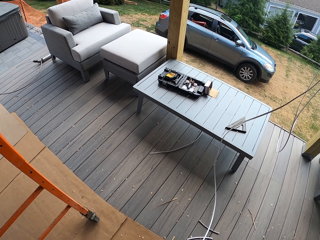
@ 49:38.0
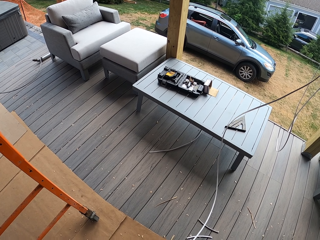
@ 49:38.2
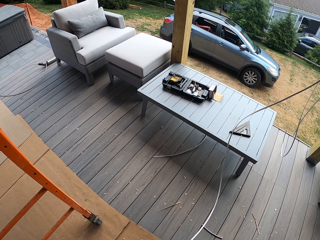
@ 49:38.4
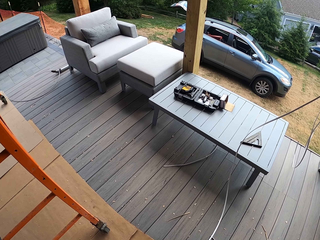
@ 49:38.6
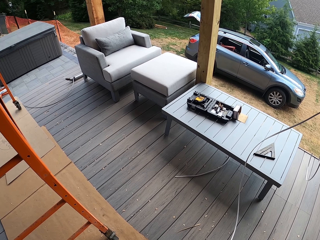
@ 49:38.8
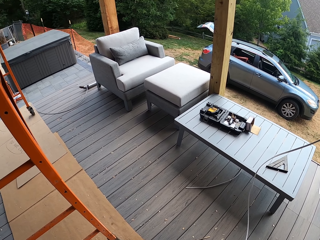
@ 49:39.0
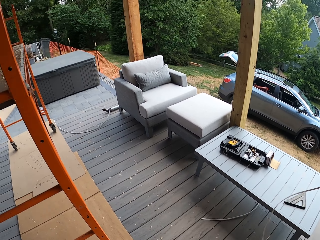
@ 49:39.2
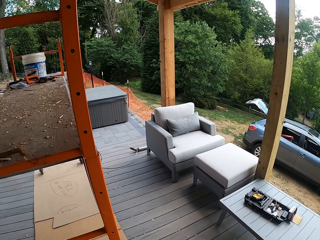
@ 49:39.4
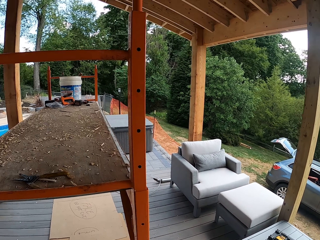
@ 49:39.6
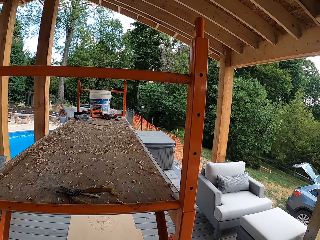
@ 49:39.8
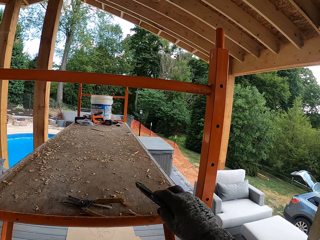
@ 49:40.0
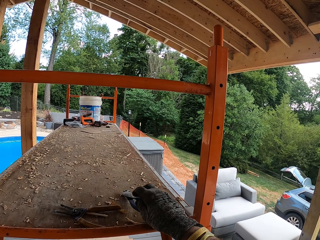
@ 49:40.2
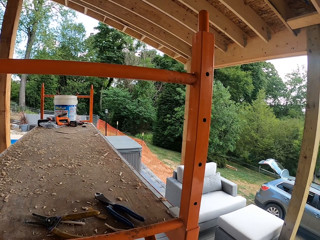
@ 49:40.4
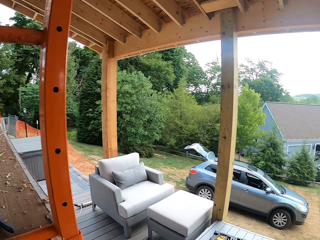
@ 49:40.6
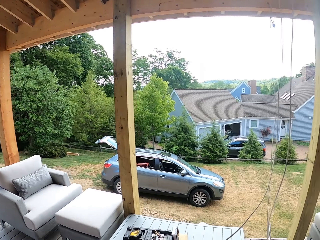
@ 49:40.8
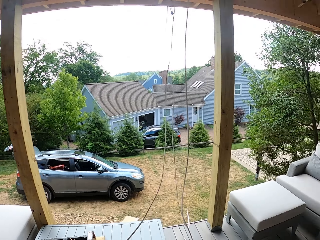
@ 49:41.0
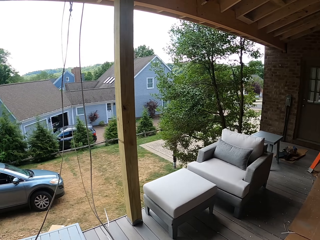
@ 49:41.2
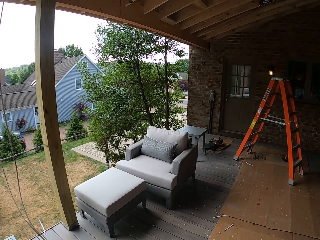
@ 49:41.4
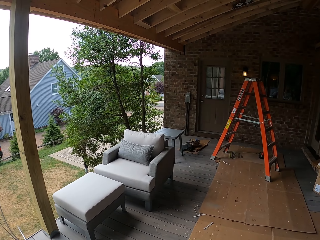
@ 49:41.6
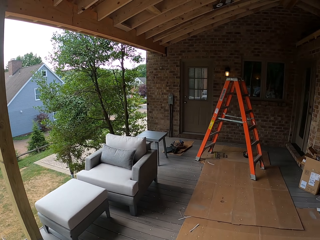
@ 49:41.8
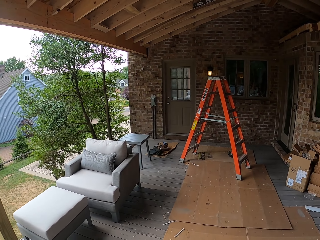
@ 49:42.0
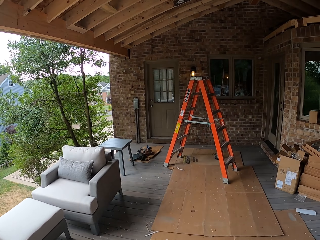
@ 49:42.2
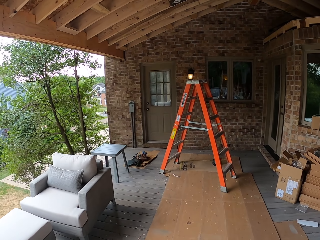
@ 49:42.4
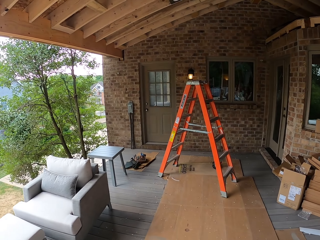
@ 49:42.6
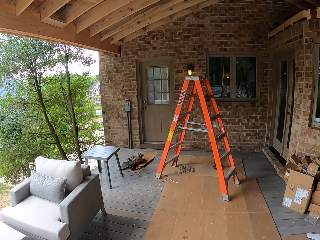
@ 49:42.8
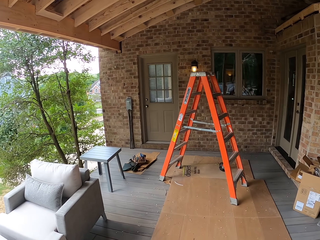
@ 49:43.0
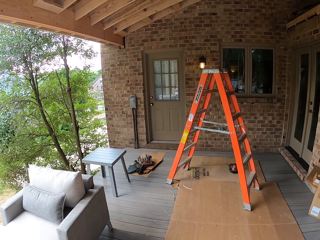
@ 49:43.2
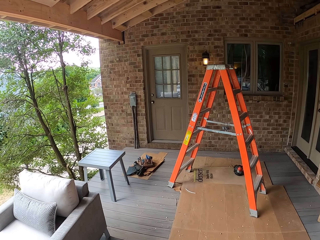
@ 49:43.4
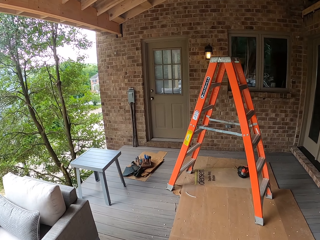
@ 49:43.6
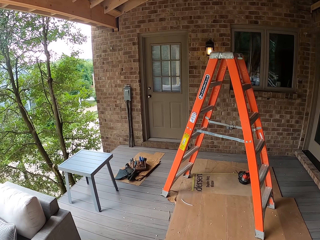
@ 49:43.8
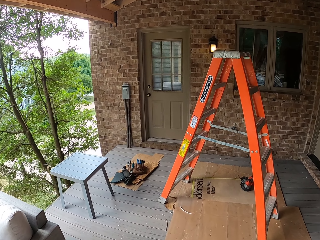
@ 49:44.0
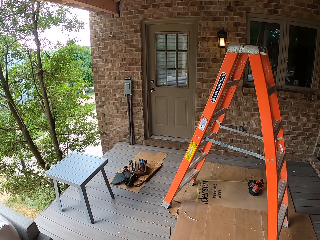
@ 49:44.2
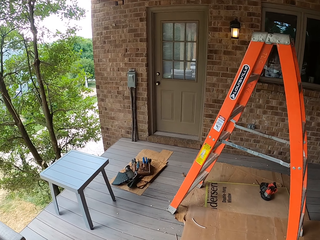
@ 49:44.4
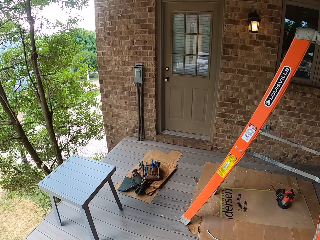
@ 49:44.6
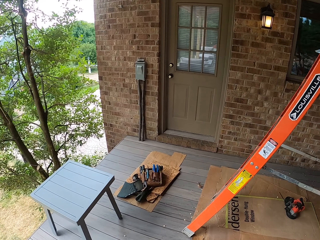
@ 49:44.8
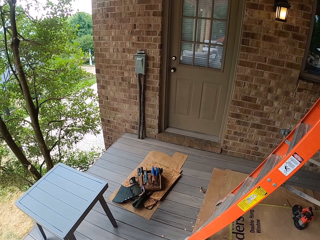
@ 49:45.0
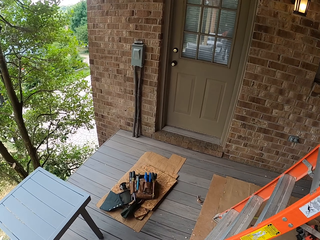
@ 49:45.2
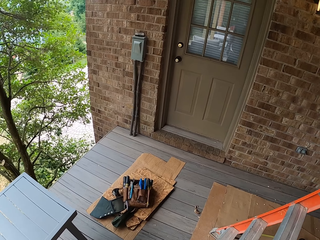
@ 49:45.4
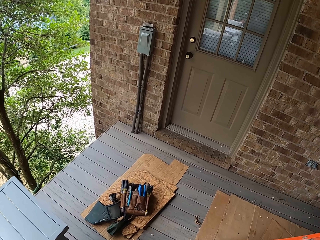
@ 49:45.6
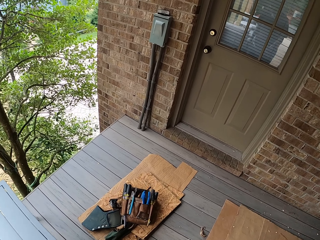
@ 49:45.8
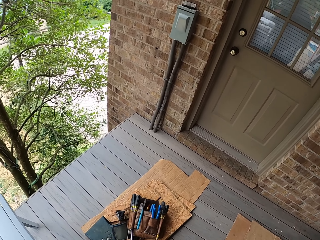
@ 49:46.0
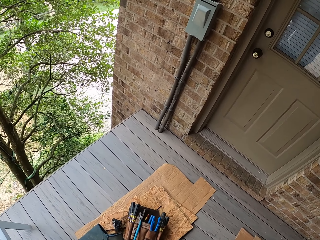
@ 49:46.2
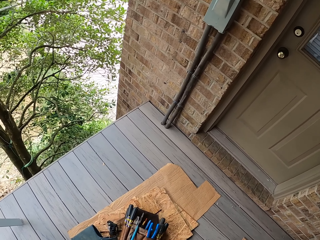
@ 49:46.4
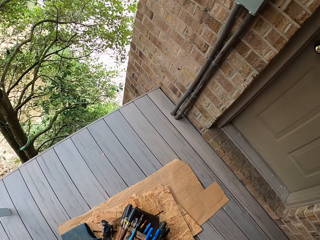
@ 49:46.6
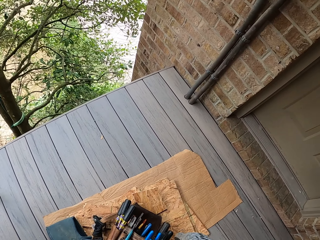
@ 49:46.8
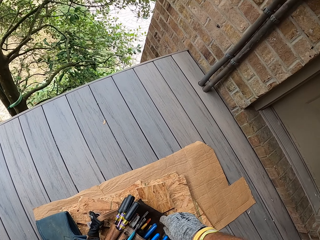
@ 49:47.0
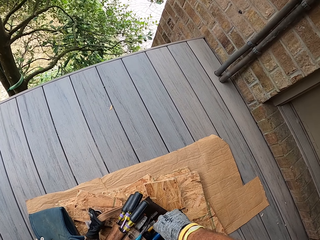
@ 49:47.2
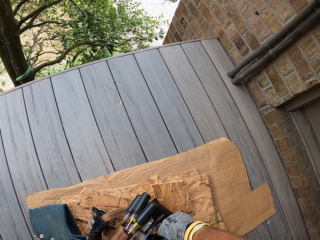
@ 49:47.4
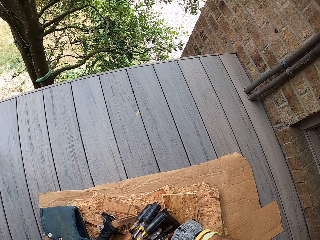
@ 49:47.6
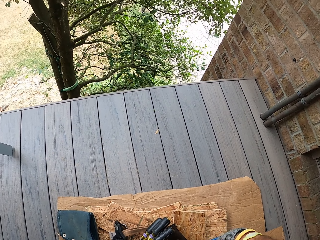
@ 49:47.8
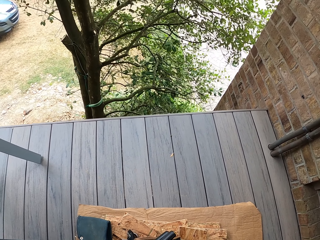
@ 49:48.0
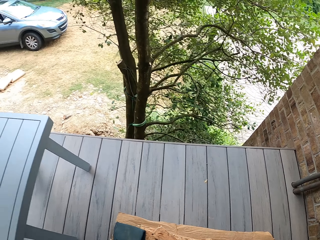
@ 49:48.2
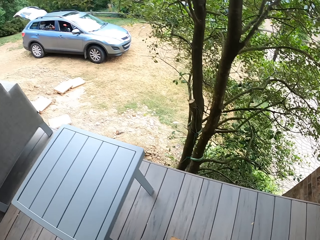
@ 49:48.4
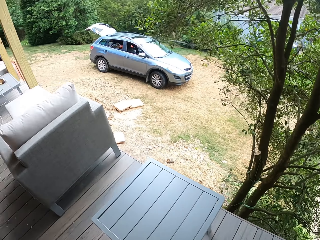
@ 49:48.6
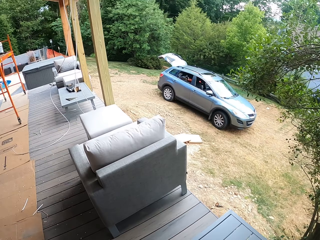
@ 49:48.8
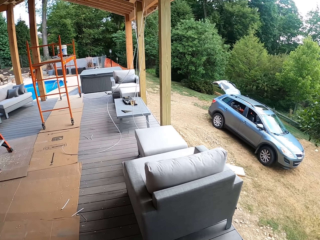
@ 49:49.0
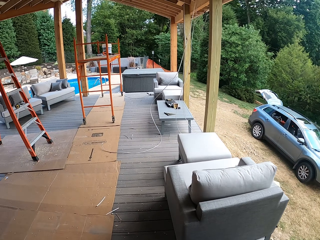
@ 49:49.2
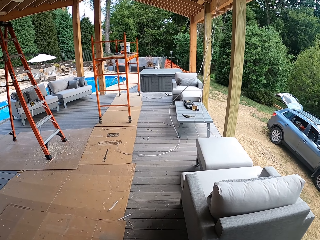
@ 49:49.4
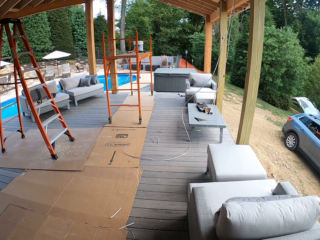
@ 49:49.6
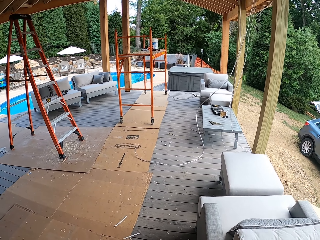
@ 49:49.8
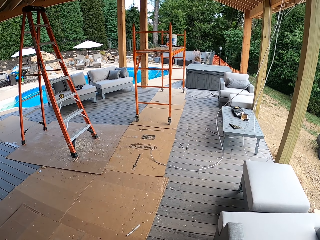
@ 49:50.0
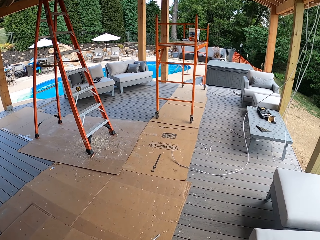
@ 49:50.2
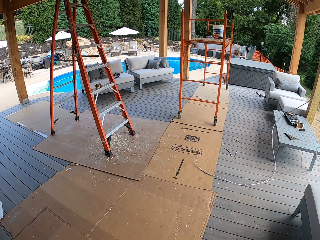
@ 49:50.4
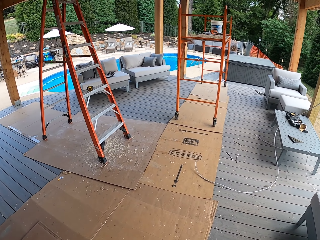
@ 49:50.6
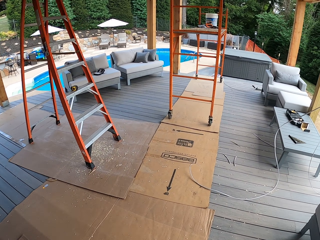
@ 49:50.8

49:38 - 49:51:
The camera wearer places the blue pliers down on the stand. They walk in the backyard. They take the pliers or a screwdriver from the tool bag. They walk back.

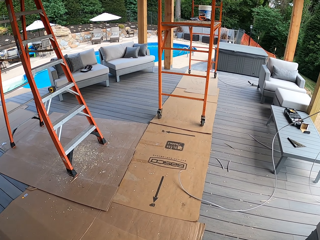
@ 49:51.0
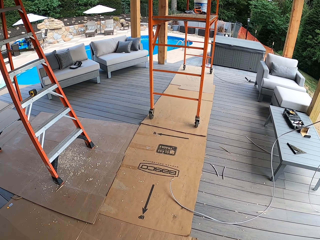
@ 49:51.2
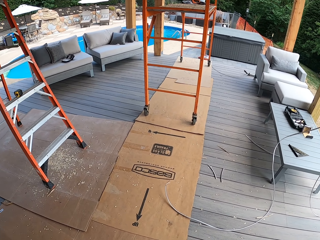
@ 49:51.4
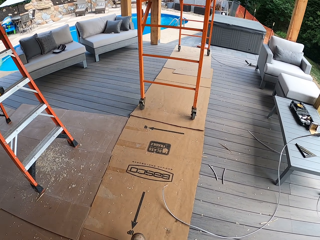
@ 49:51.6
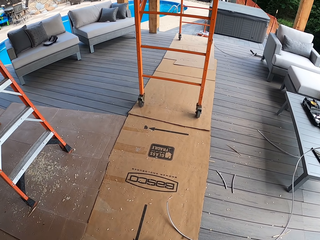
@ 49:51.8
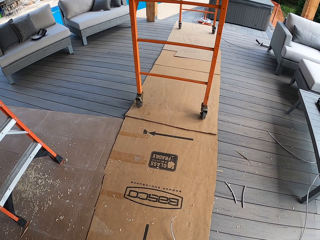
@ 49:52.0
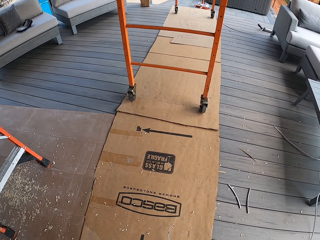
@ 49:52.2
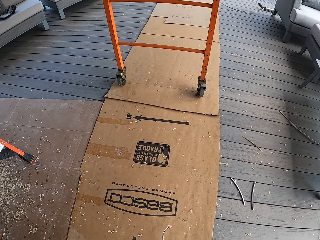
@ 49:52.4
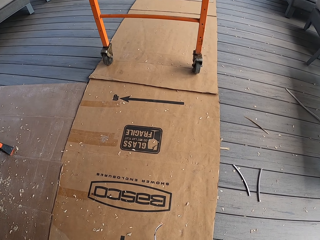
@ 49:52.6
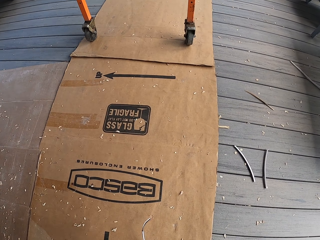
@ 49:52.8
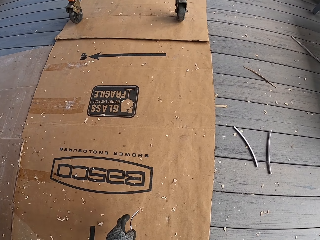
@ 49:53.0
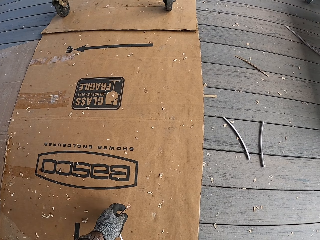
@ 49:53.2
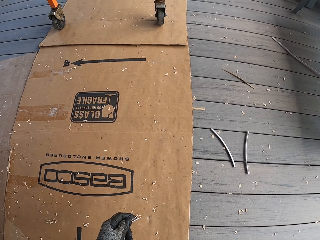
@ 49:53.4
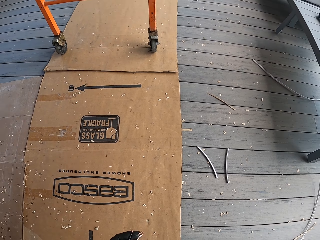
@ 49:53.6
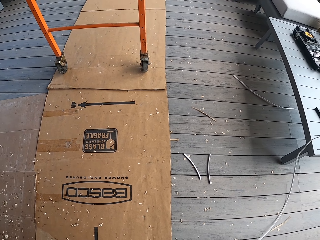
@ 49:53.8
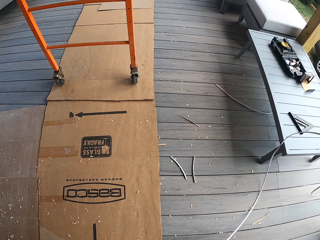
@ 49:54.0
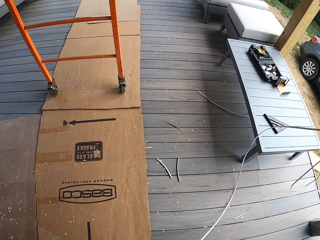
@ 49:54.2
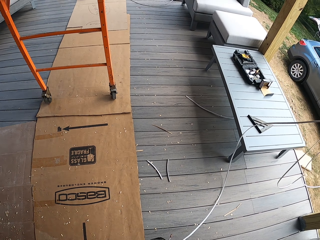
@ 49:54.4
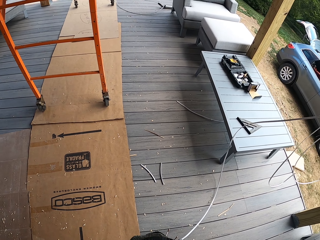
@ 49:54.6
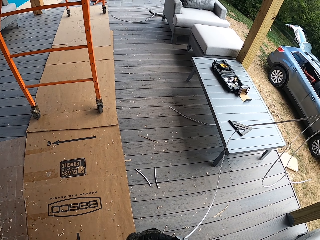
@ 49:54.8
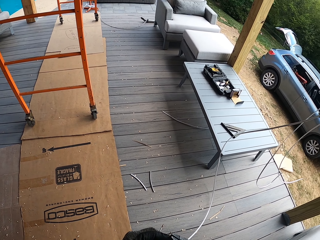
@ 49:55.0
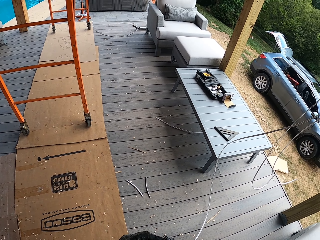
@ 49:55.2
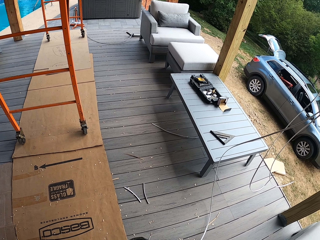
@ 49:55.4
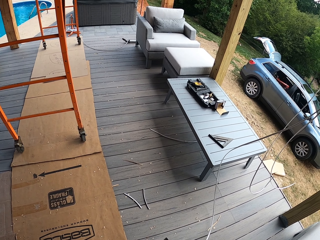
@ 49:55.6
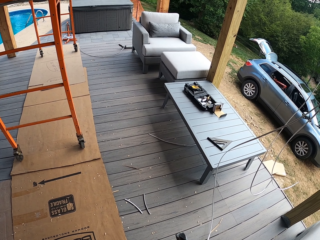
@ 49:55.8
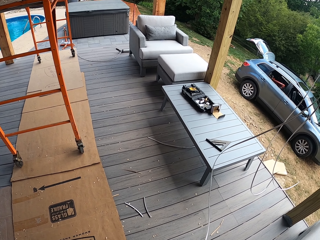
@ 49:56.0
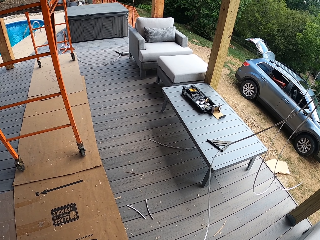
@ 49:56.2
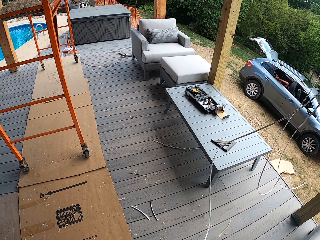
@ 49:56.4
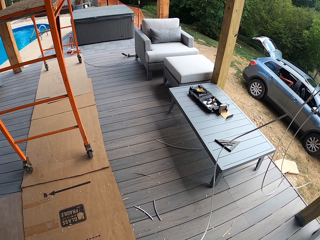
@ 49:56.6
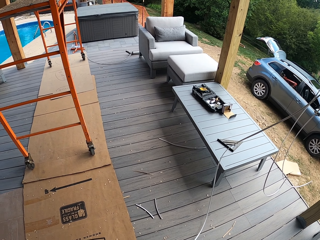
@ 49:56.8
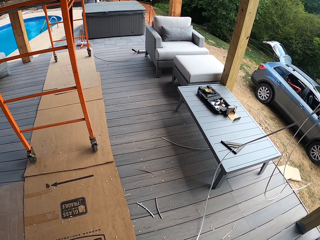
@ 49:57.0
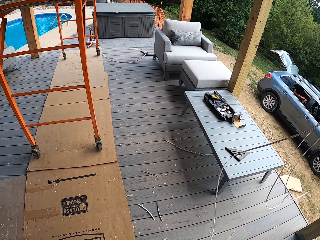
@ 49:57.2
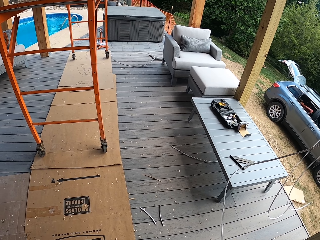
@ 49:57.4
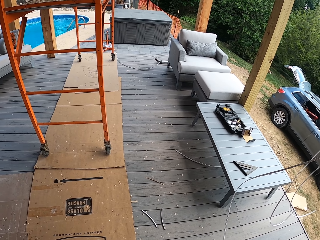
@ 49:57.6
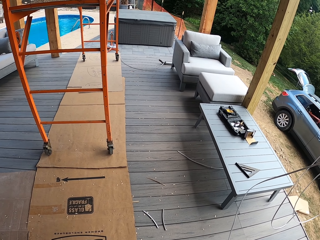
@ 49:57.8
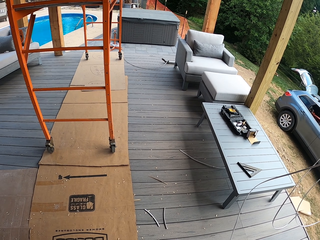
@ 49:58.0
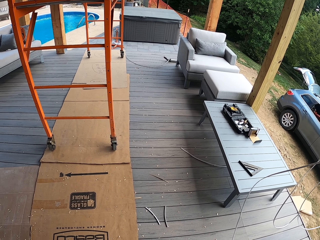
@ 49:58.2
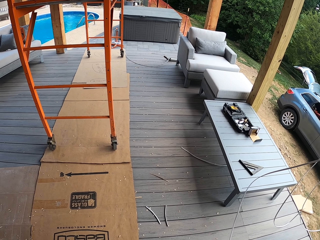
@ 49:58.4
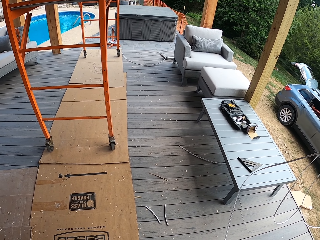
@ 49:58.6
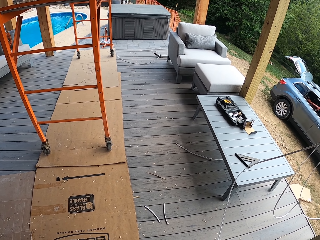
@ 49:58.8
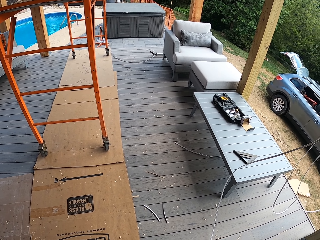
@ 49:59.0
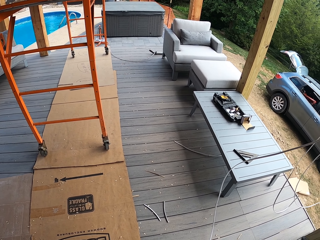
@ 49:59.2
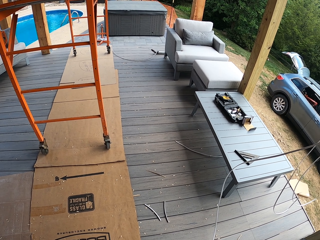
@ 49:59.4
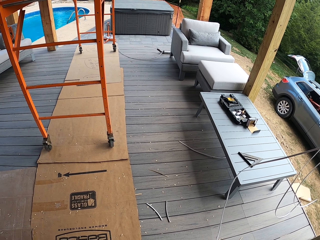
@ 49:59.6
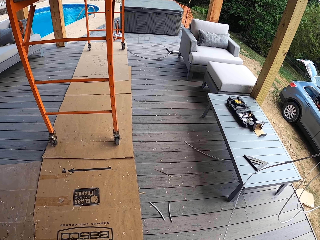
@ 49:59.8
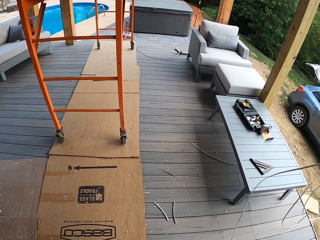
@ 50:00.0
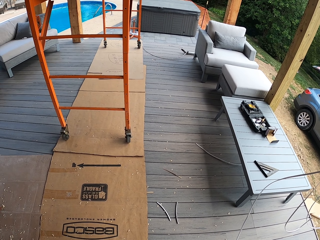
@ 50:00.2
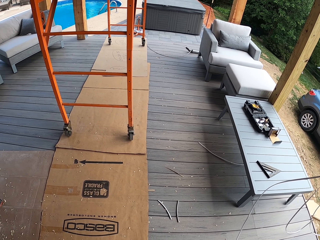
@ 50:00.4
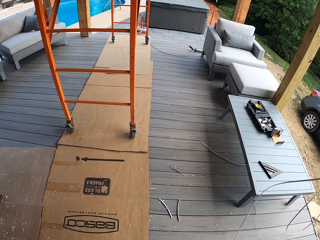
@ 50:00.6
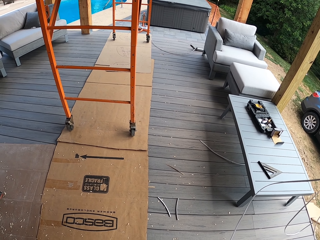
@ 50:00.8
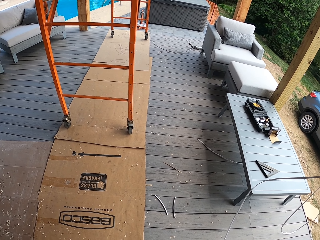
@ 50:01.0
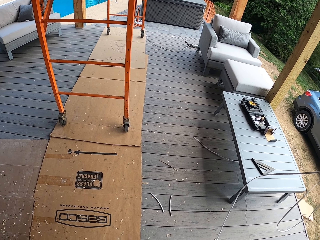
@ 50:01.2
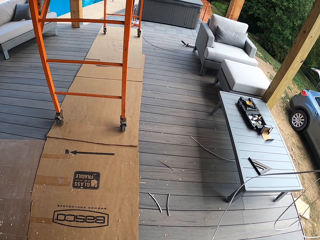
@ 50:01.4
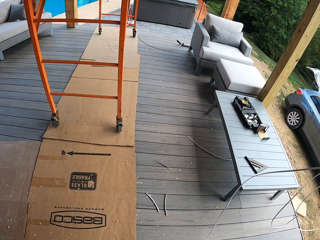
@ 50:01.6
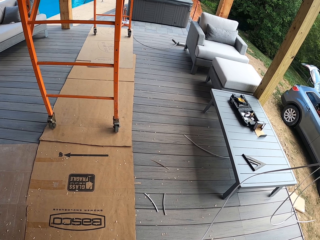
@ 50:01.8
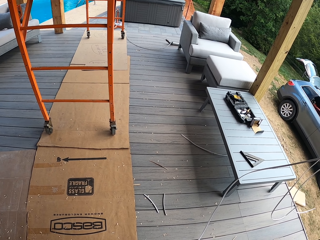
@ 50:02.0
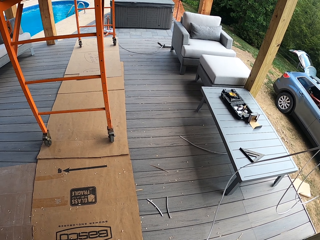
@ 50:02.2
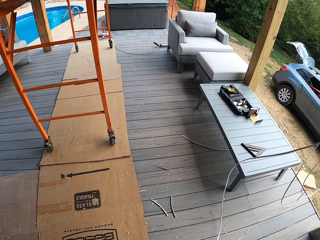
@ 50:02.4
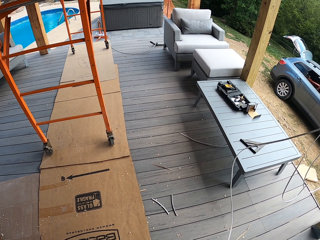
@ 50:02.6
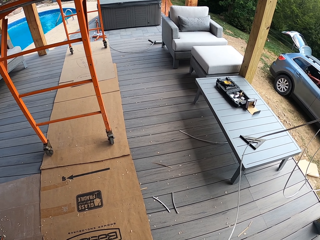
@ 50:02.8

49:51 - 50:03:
The camera wearer picks up wire from the floor. They cut the wire with the pliers. They hold the wire.
